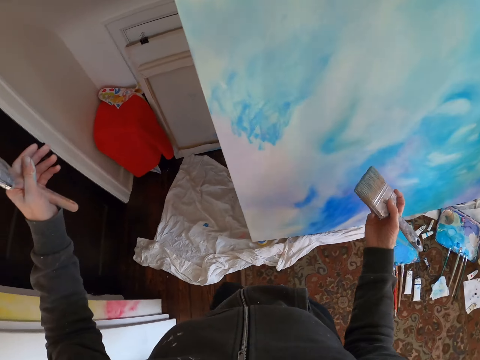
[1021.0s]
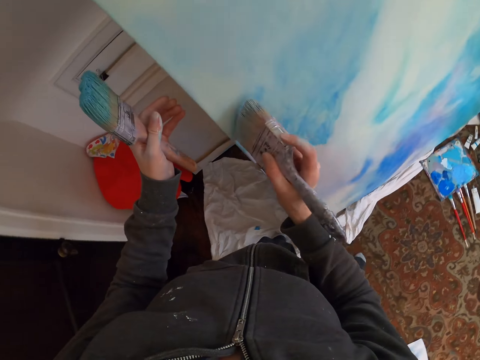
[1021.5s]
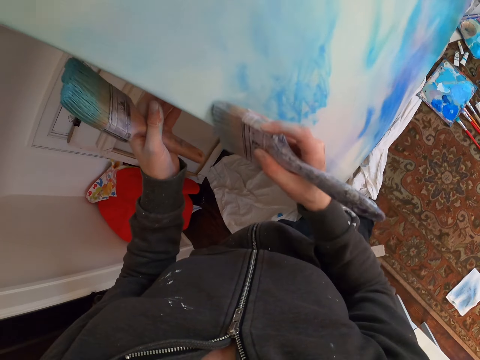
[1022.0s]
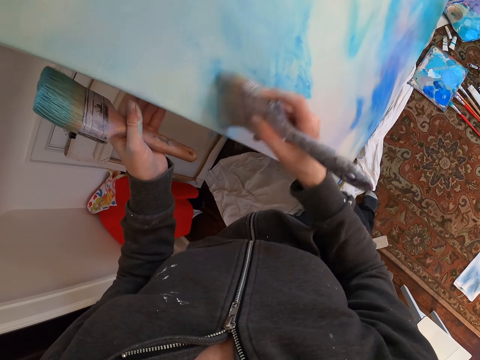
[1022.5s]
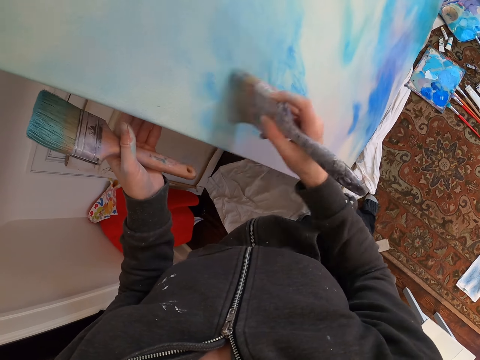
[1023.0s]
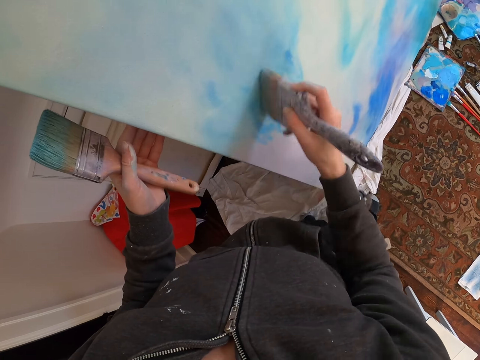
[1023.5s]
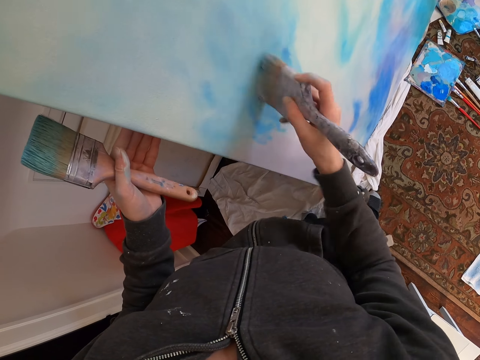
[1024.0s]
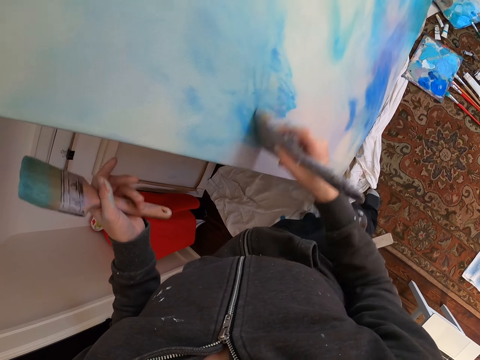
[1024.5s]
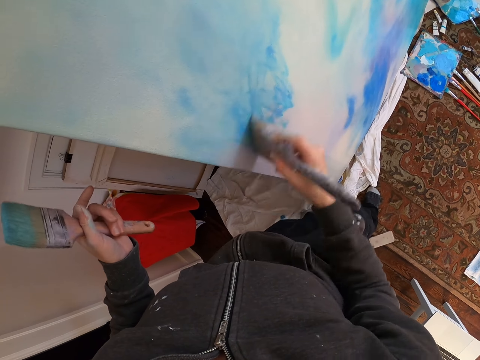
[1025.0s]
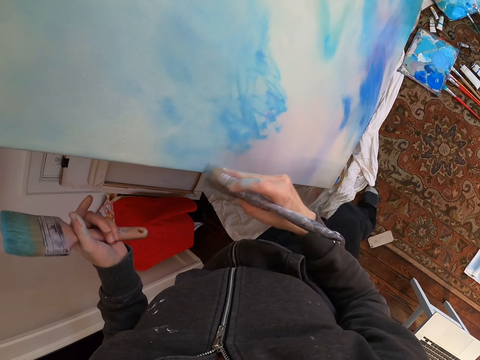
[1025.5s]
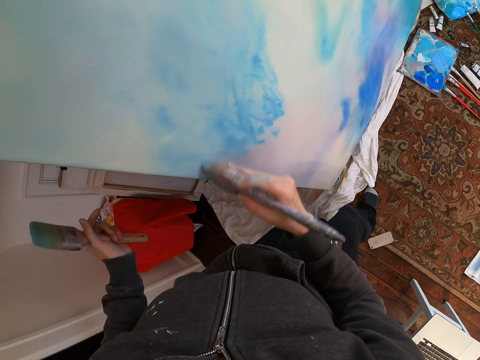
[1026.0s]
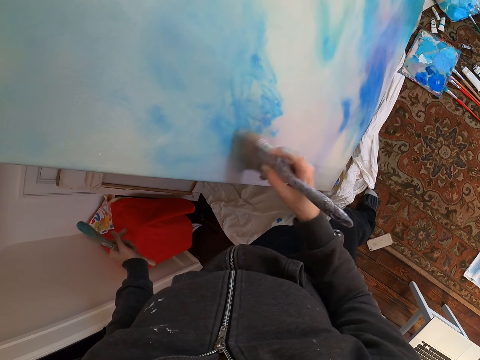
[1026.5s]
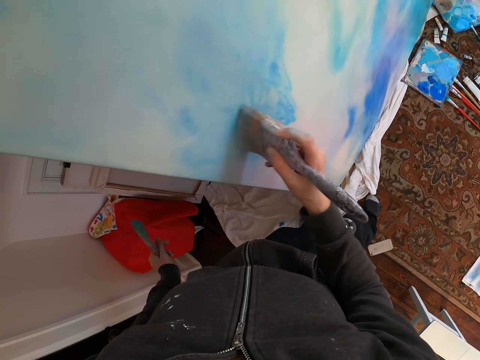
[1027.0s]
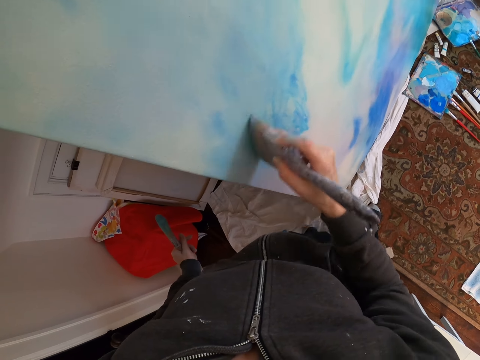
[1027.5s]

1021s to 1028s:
The camera wearer brushes the painting with a paint brush.

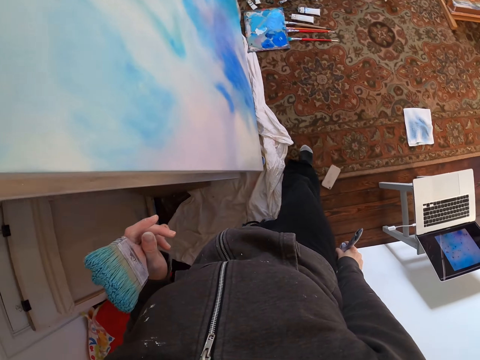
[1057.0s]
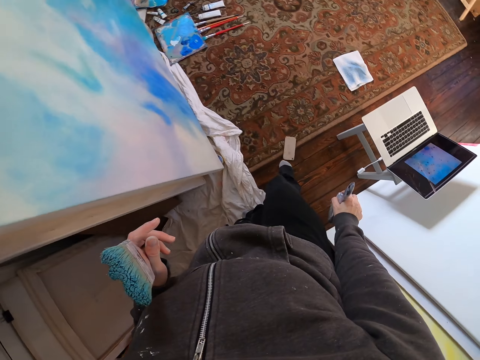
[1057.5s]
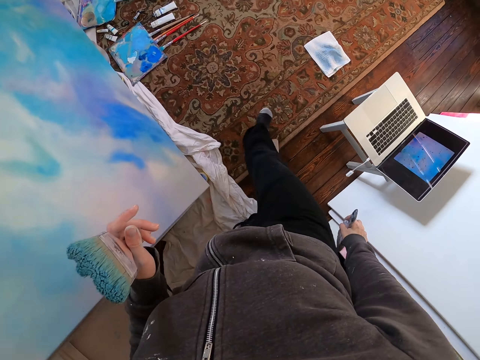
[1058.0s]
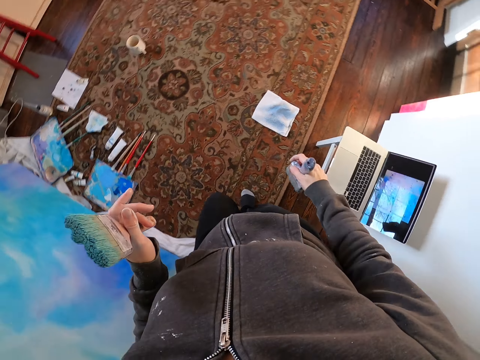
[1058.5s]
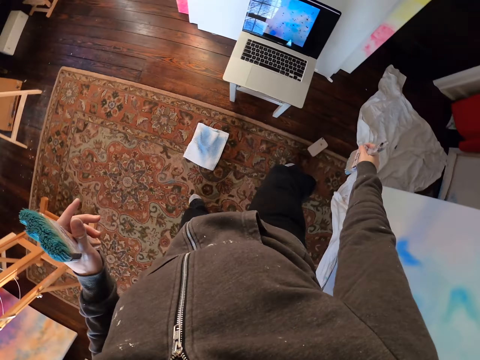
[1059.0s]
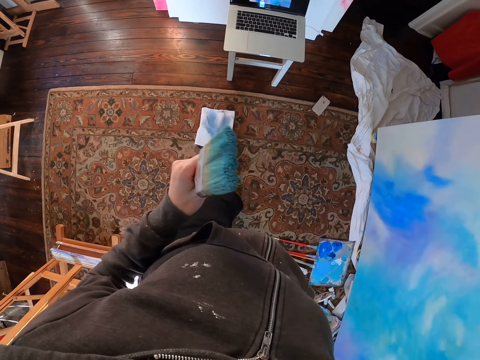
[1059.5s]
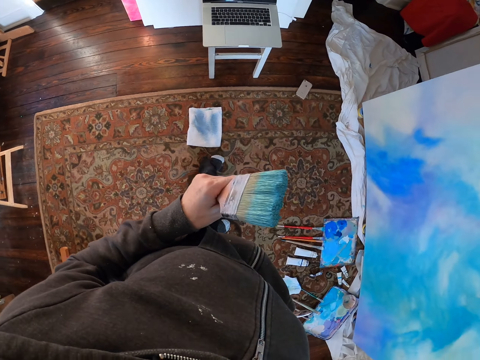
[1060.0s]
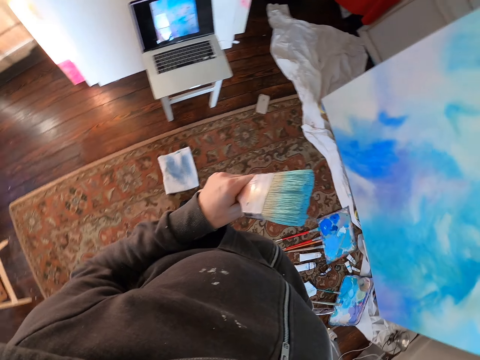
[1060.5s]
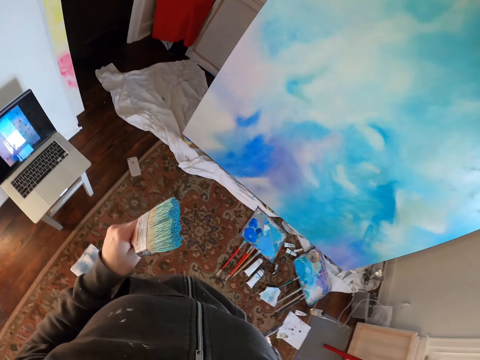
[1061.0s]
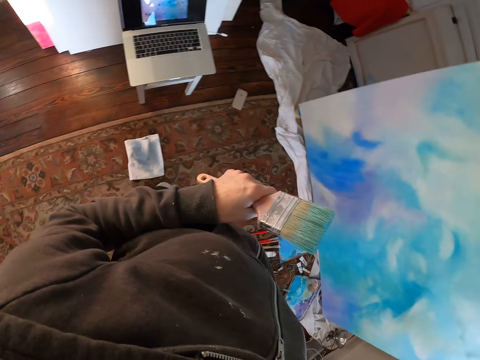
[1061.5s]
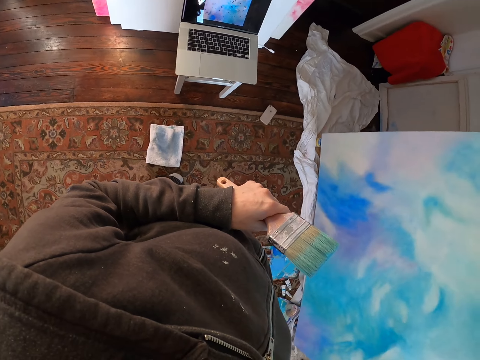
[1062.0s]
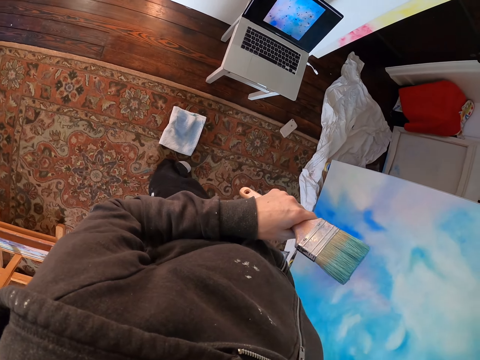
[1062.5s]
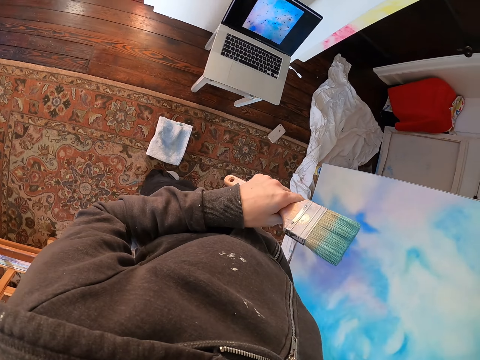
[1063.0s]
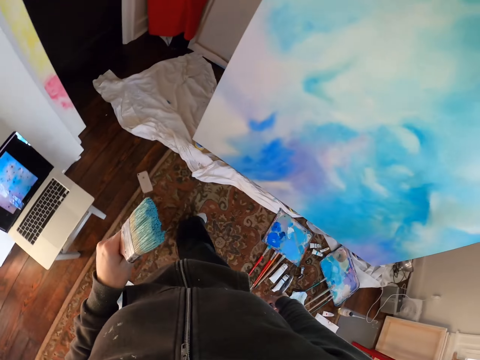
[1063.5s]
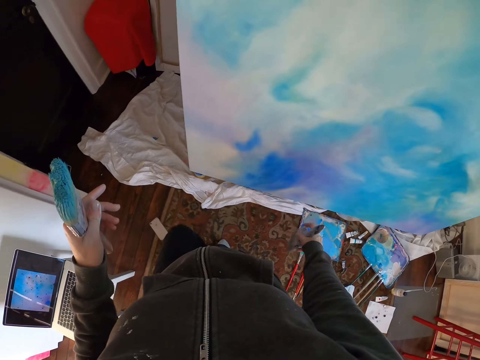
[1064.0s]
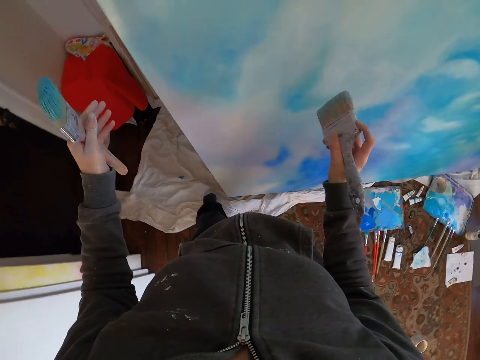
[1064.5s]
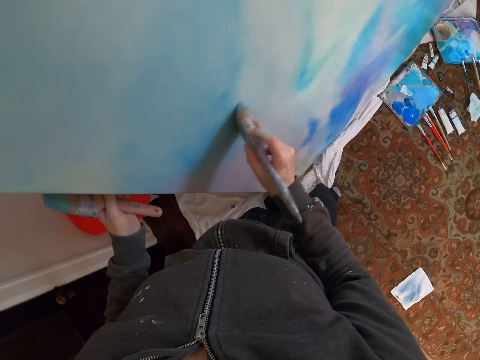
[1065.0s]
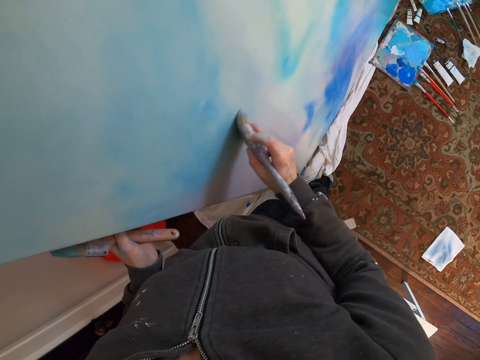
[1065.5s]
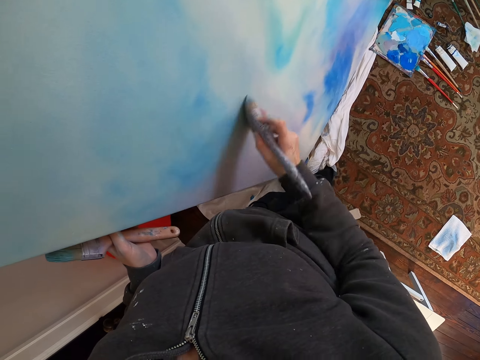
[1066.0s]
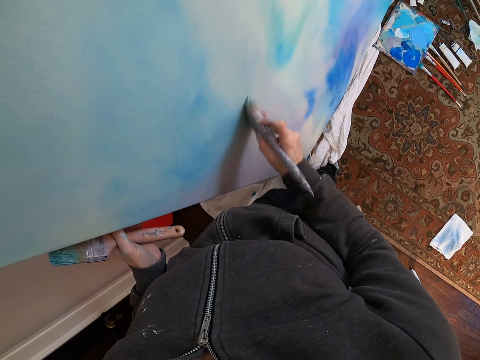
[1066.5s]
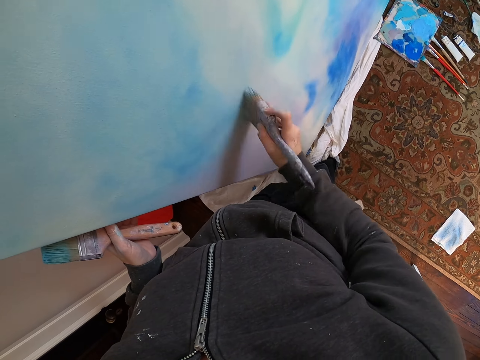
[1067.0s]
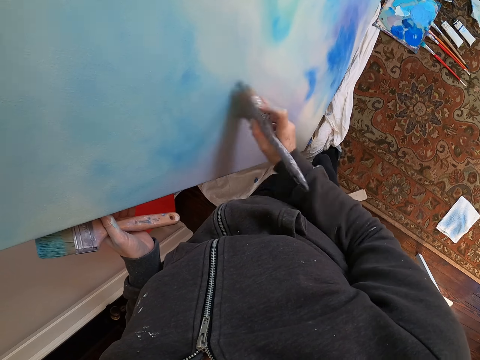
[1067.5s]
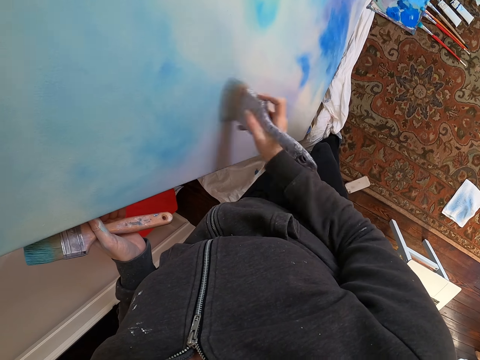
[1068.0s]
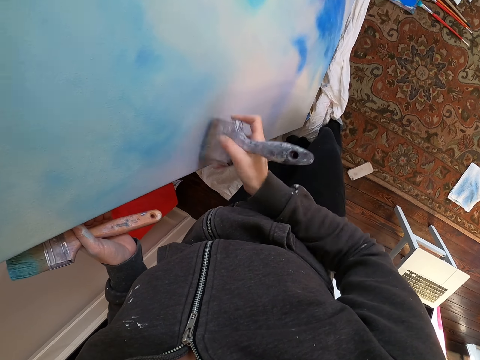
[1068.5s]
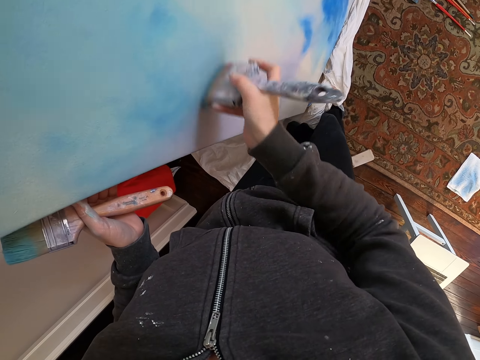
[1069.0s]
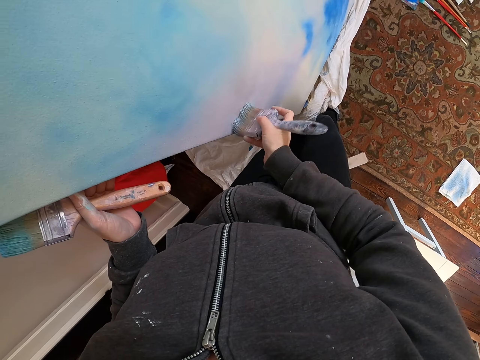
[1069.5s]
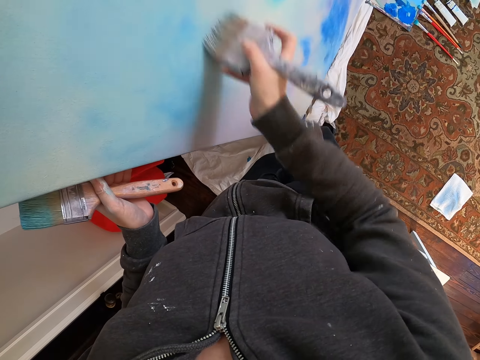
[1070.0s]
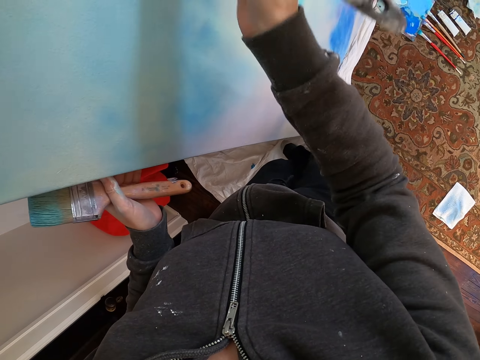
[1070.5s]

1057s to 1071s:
The camera wearer walks around the room. They stare at the laptop. They paint the painting with a brush.

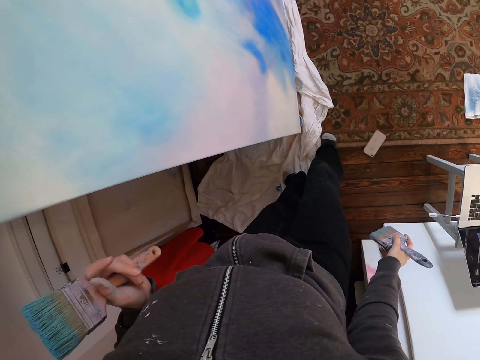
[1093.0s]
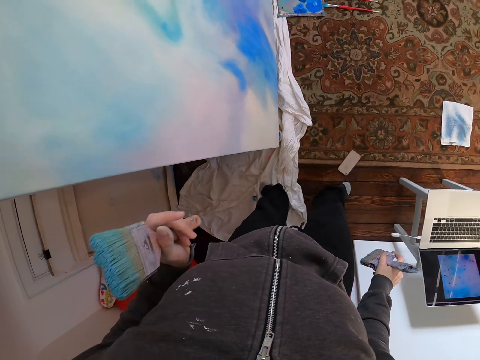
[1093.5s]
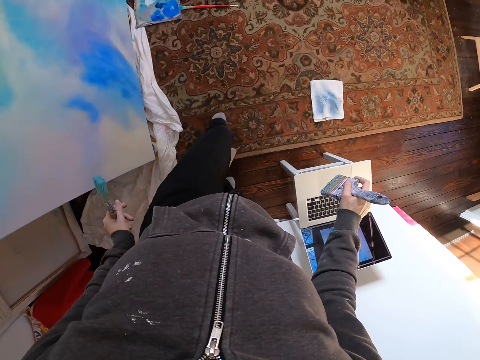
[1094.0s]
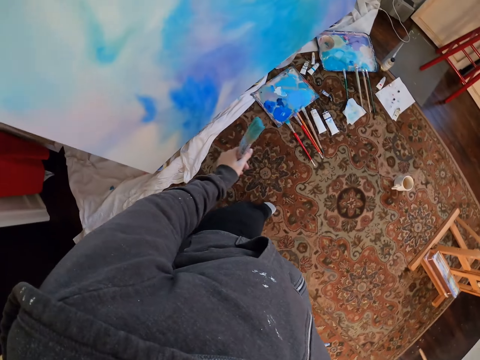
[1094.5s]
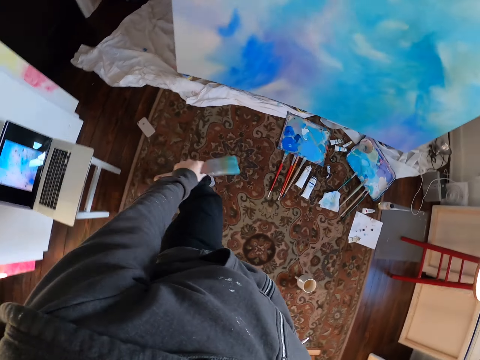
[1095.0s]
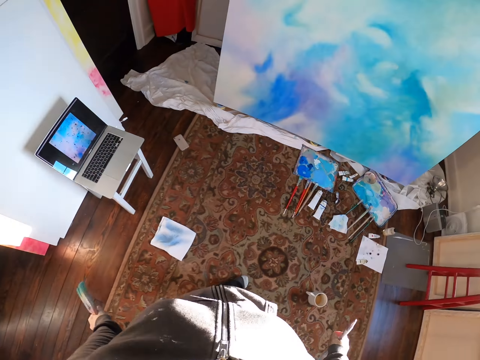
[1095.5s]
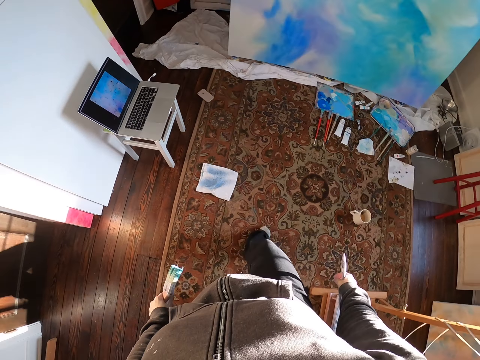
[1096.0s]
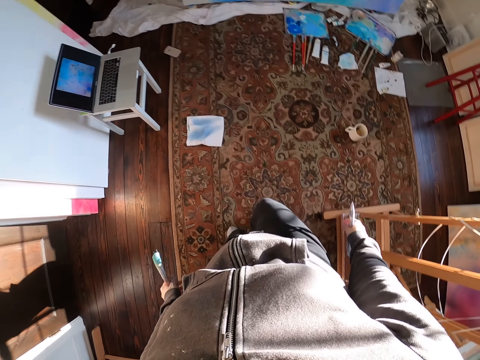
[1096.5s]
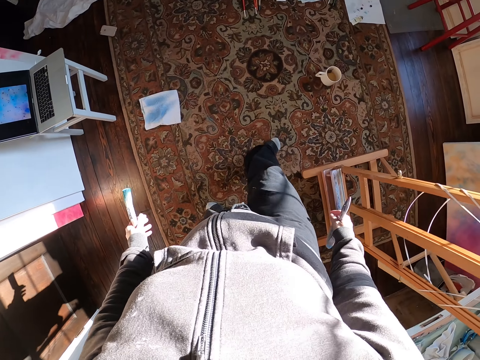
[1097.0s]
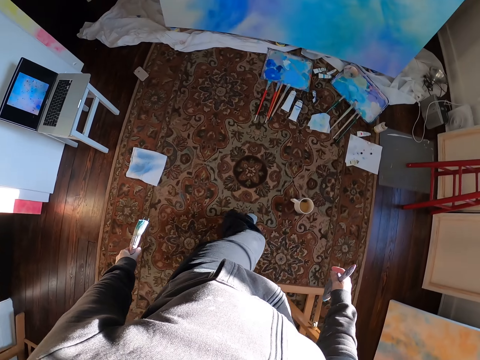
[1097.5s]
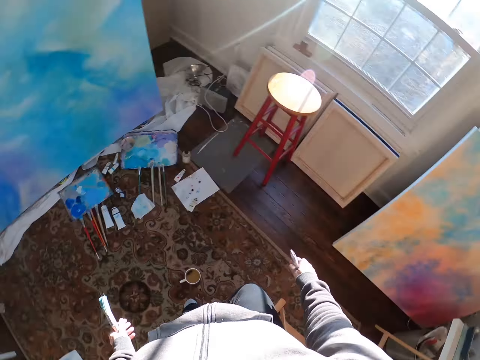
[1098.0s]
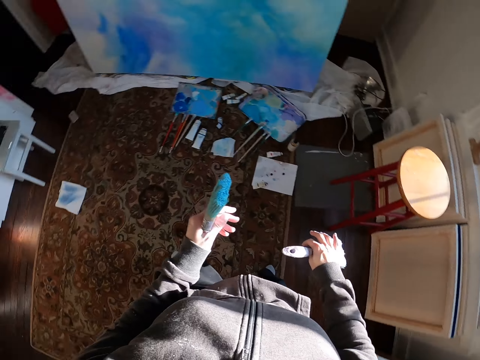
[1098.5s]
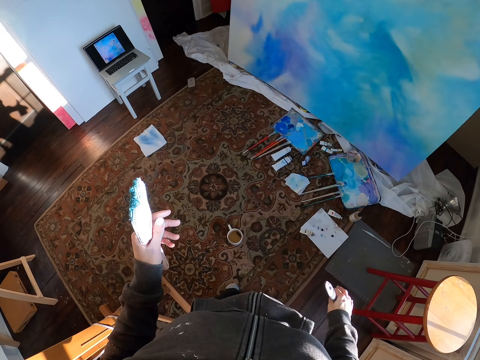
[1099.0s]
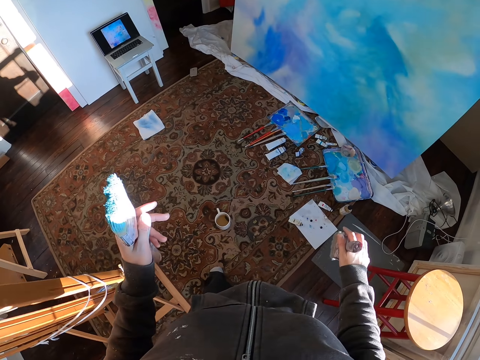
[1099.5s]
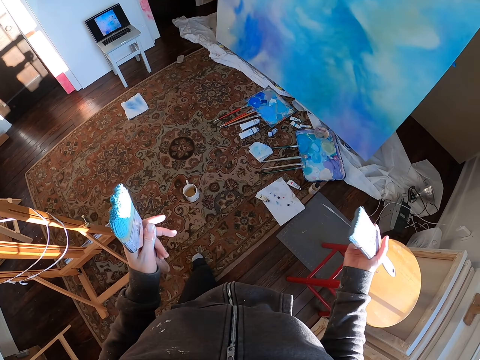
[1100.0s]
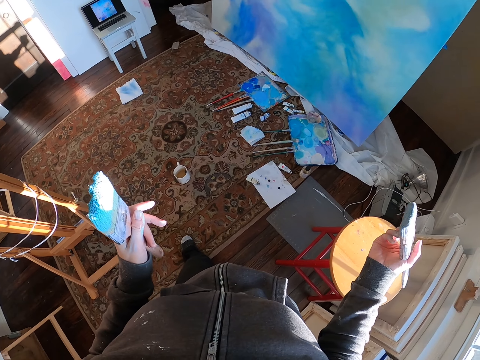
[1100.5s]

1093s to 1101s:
The camera wearer walks around the room.
